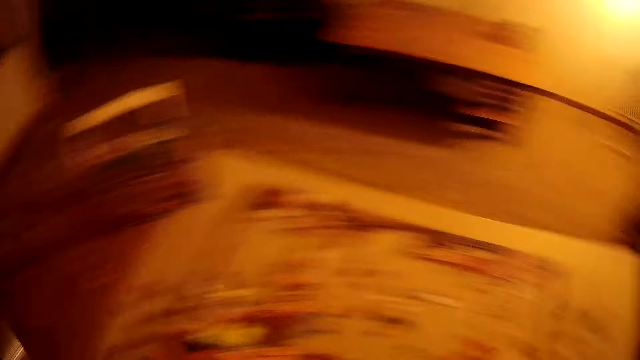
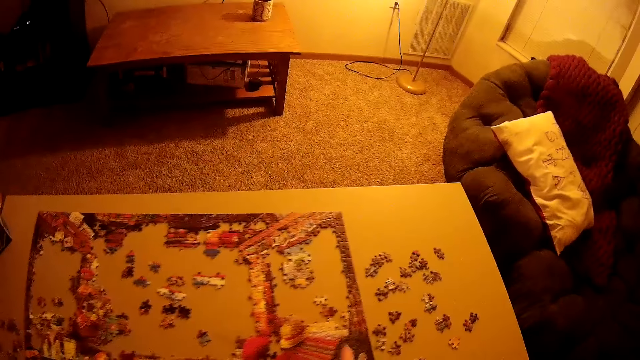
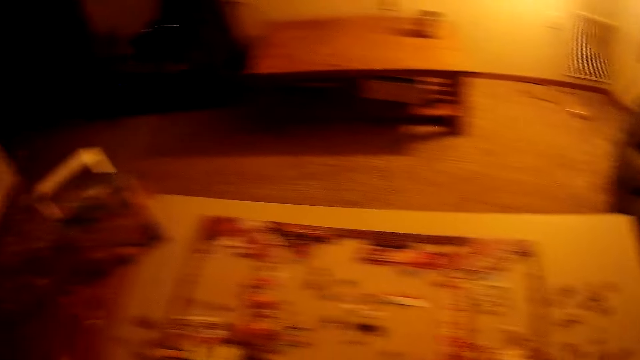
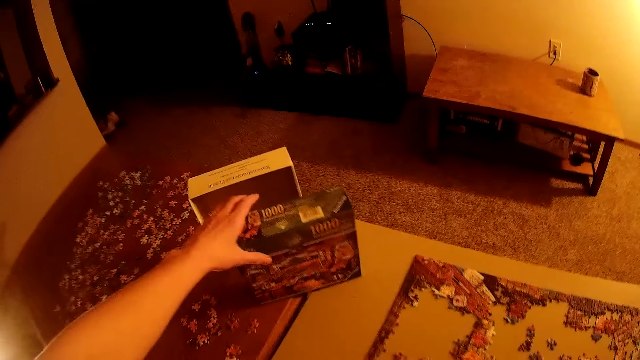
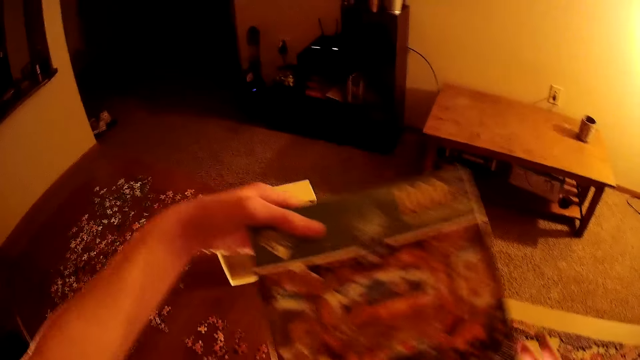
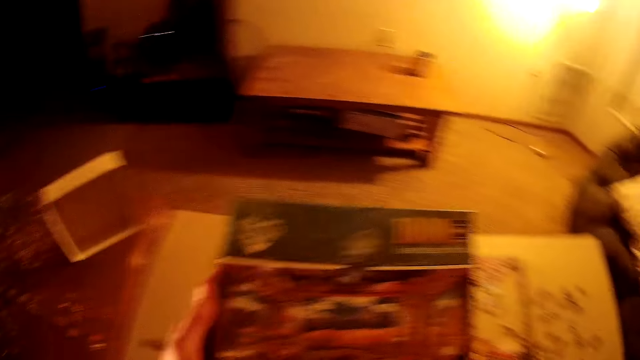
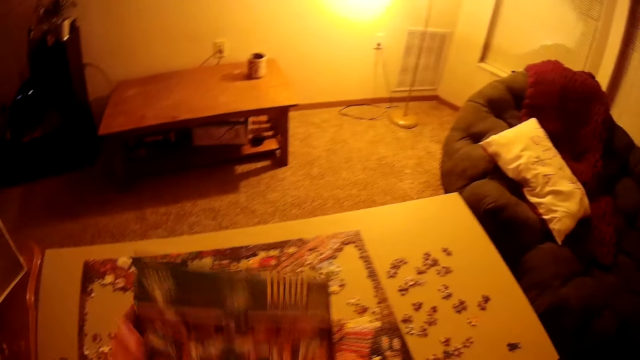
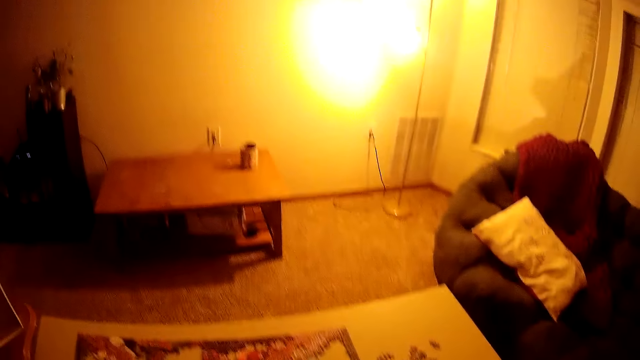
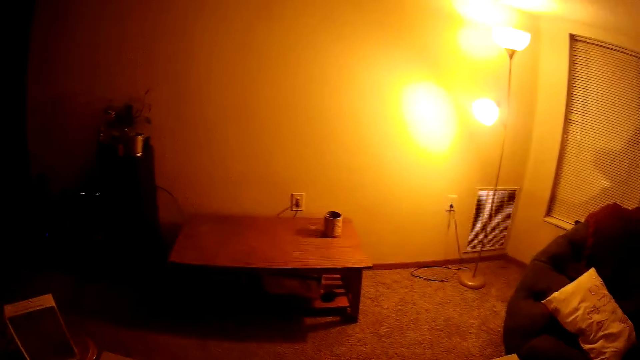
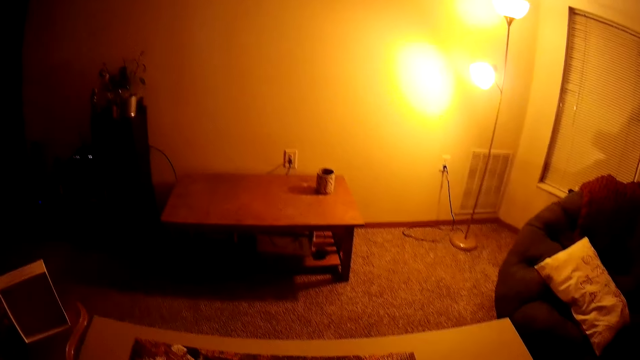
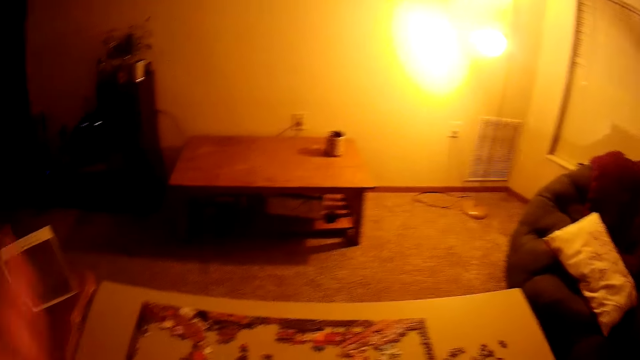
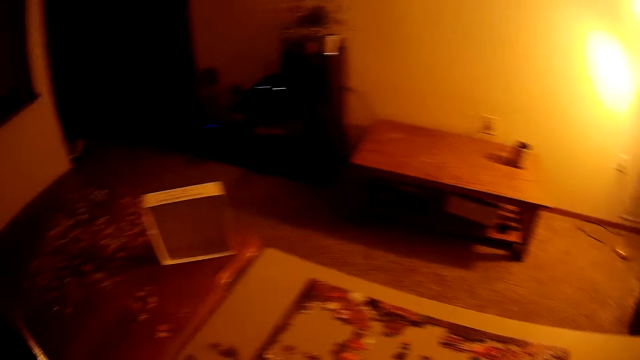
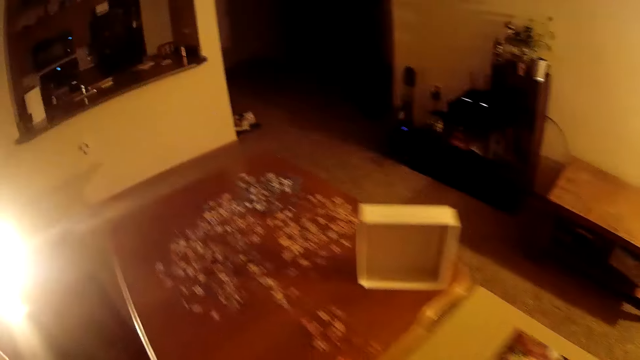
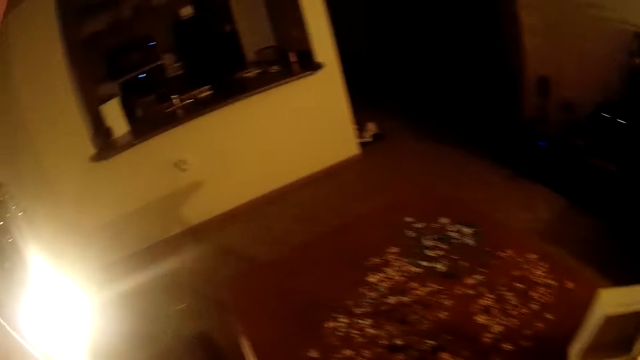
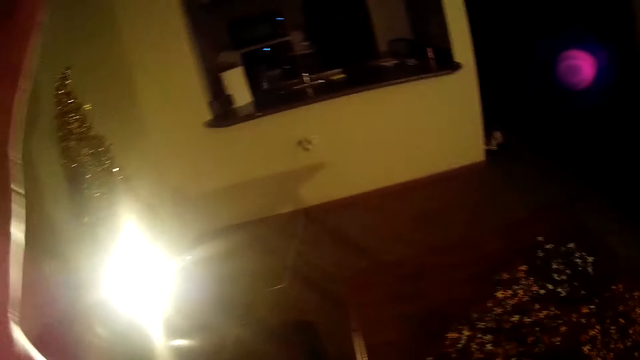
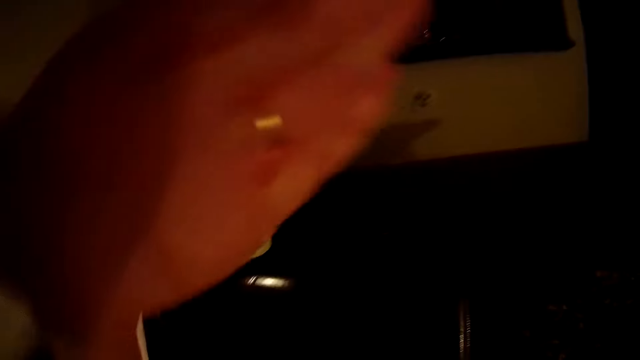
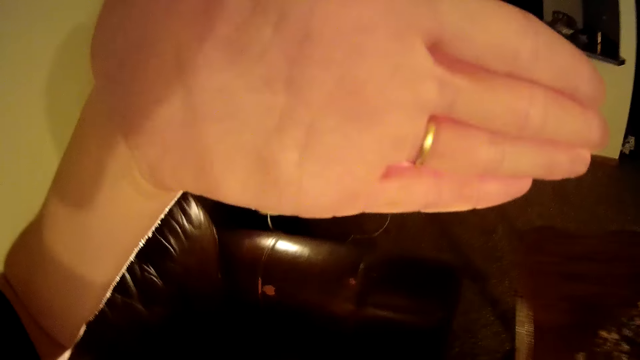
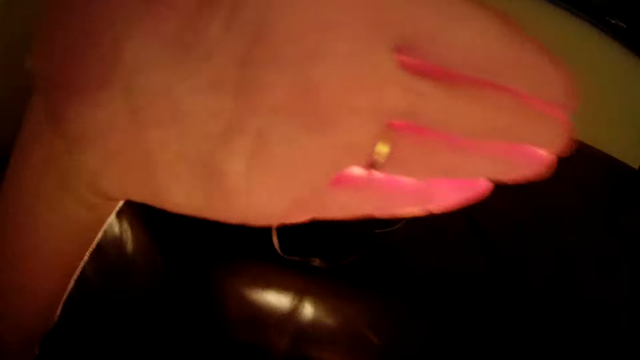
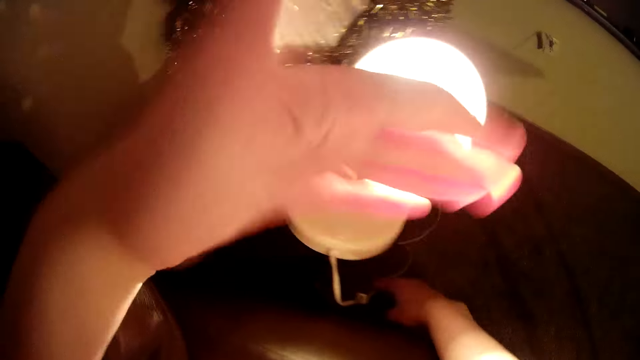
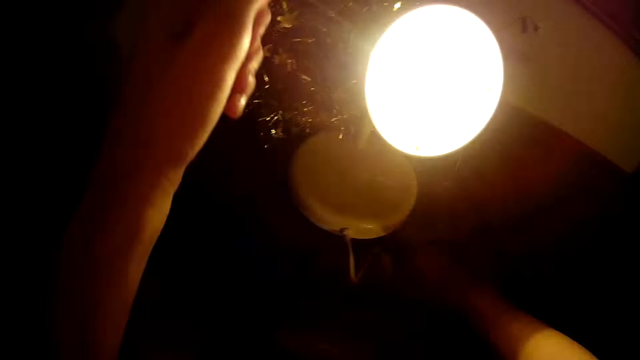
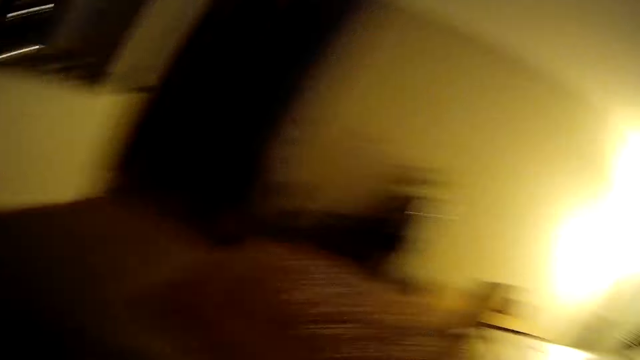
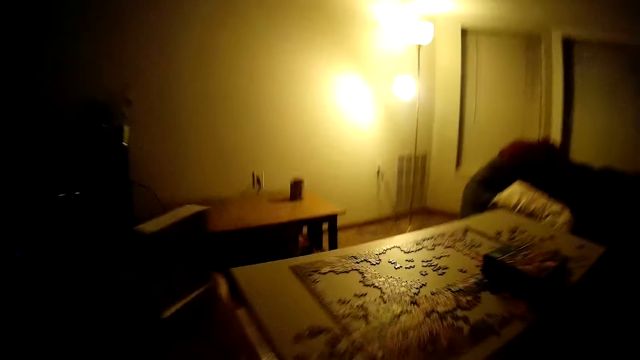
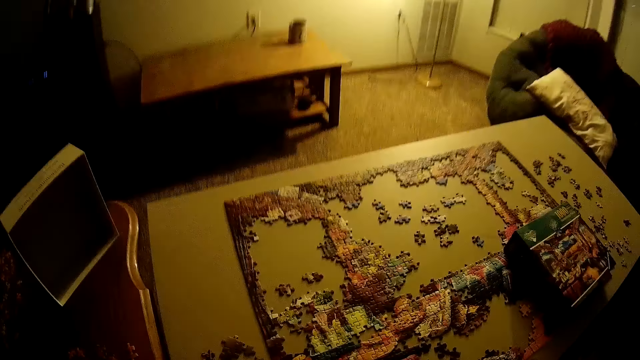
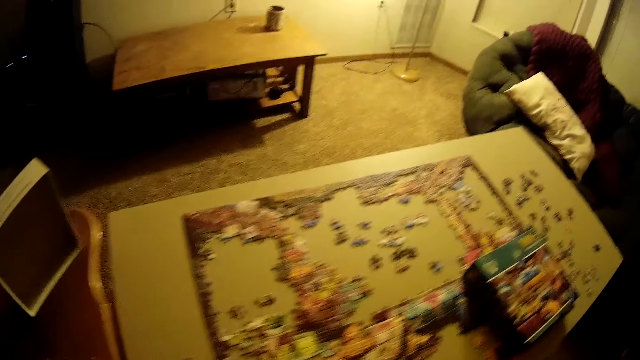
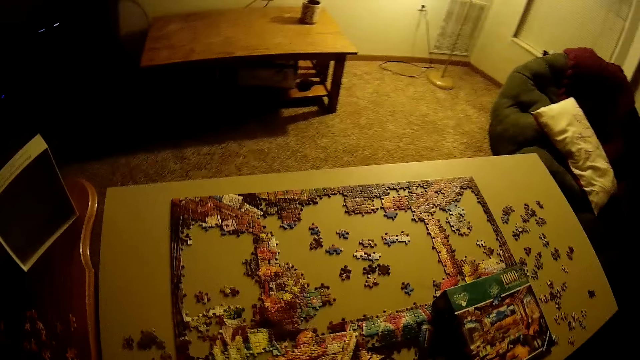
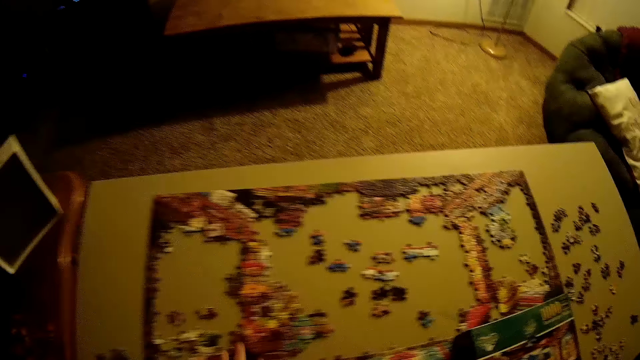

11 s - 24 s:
The camera wearer grabs a box of puzzle with the left hand. They look at the puzzle. They drop the box of puzzle. They touch their head. They block the face with the left hand. They block the camera. They turn off the light. They walk in the room.

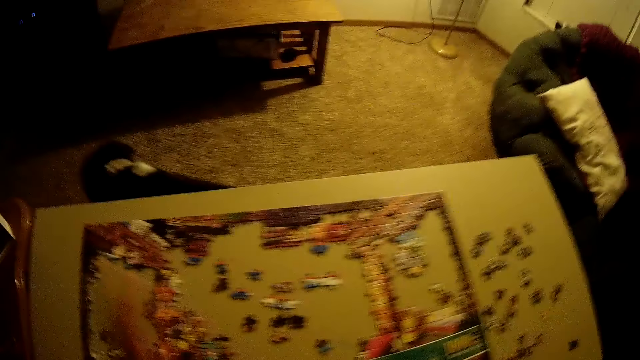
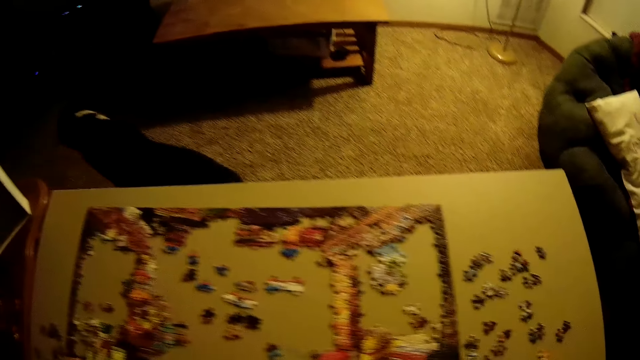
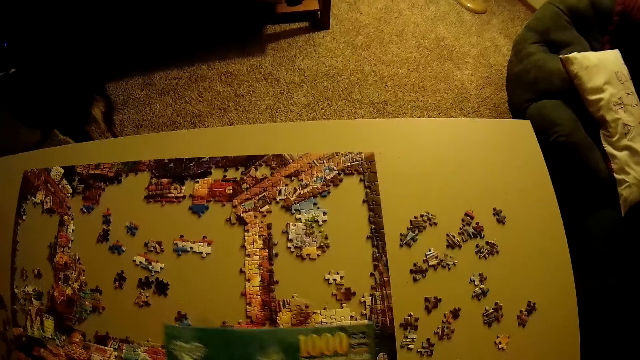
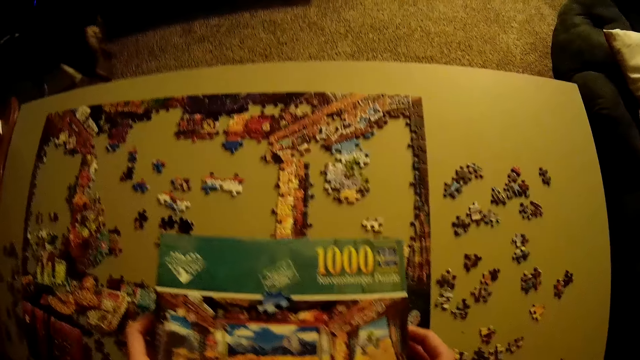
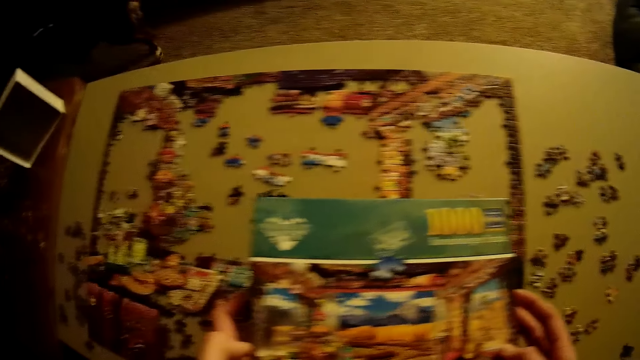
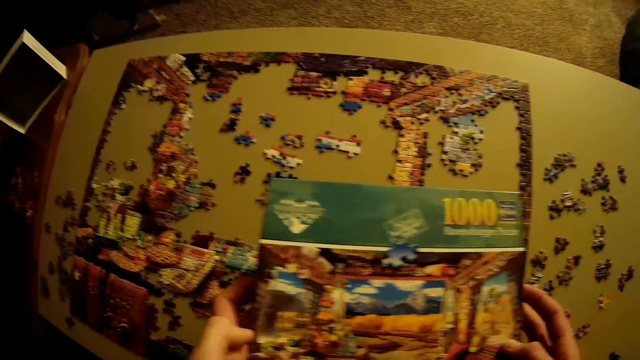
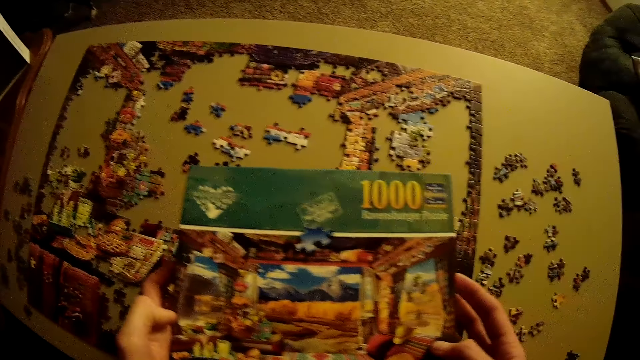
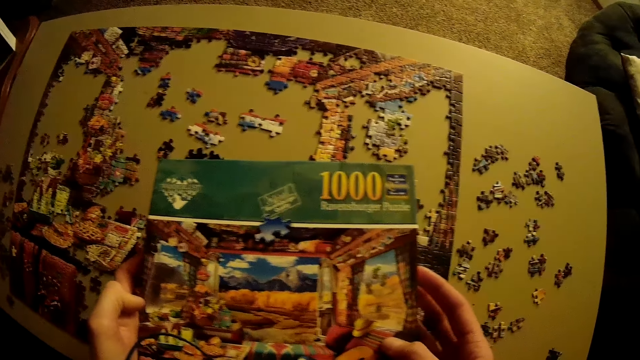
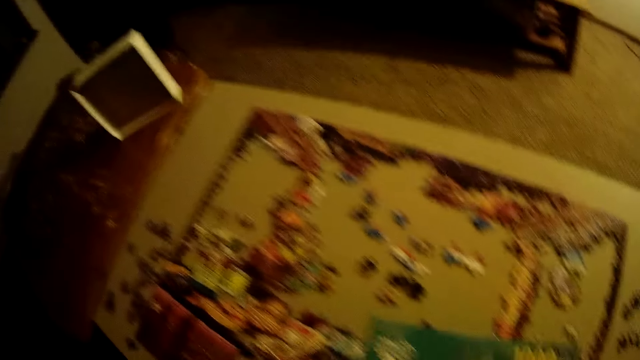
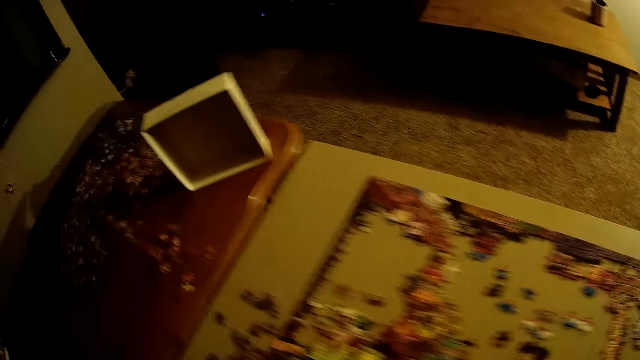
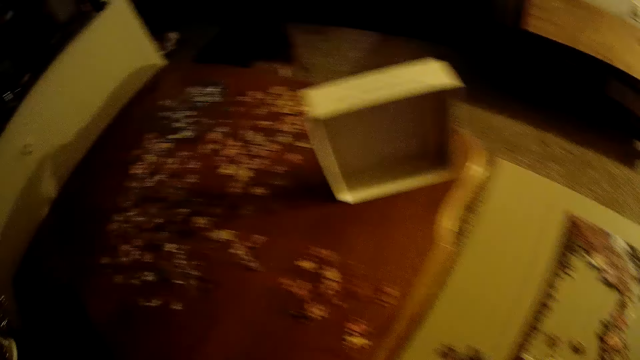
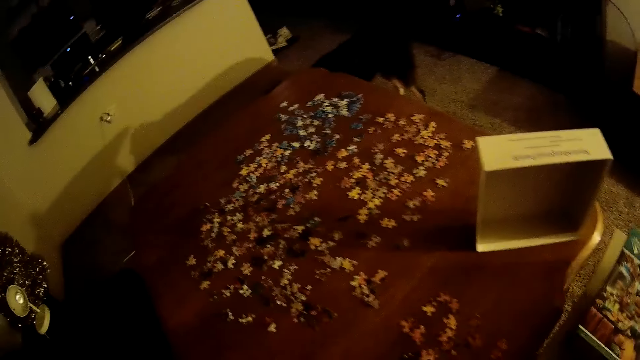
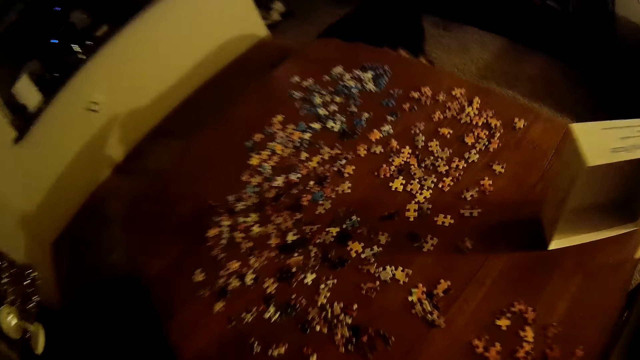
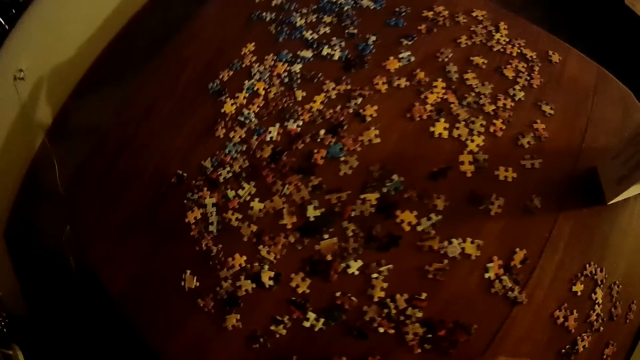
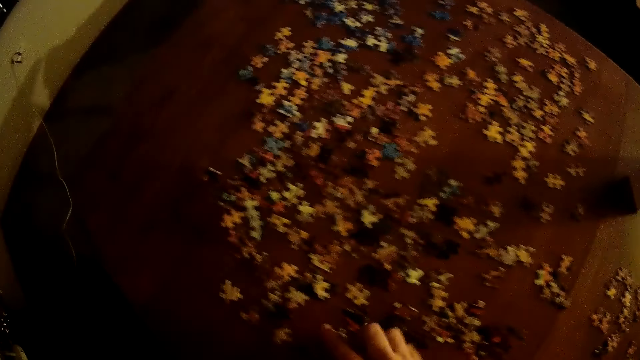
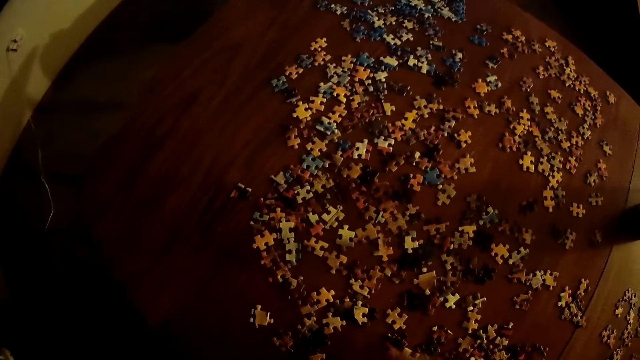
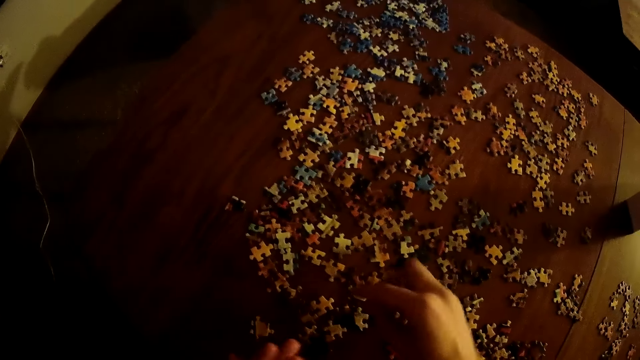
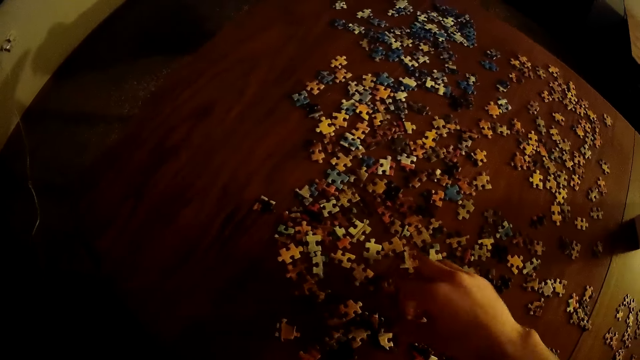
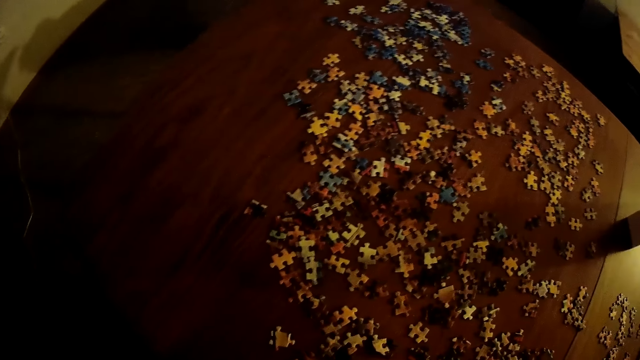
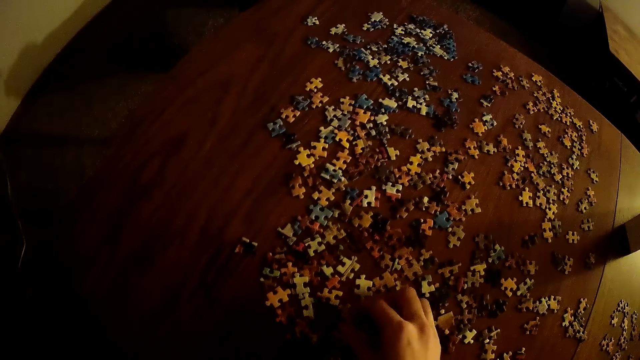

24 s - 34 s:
The camera wearer picks up the box of puzzle. He looks at the puzzle. He drops the box of puzzle on the table. He picks up a puzzle piece and puts the puzzle piece on his hand. He picks up a puzzle piece and puts the puzzle piece on his hand.
